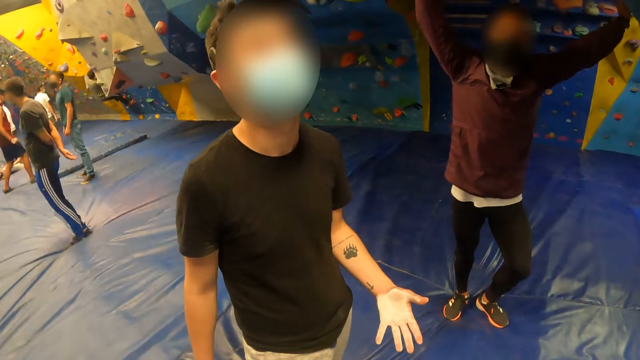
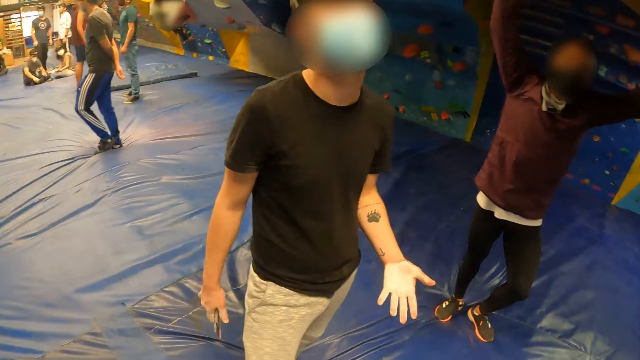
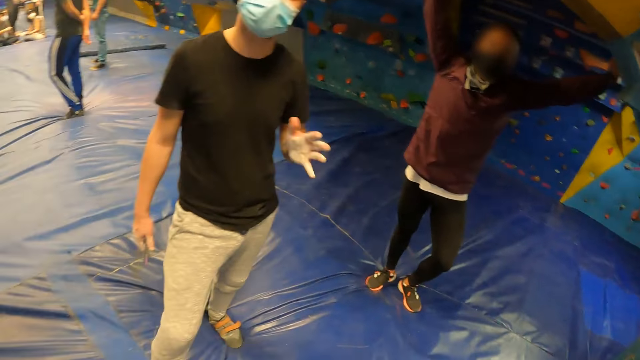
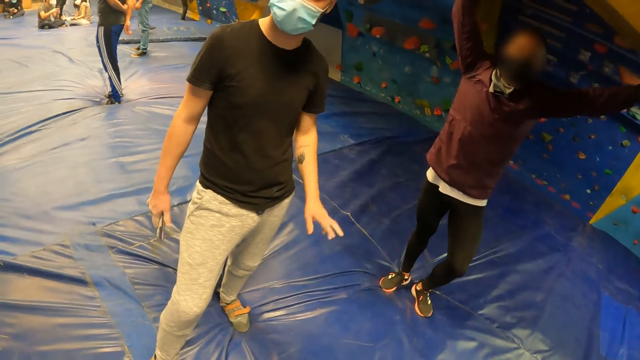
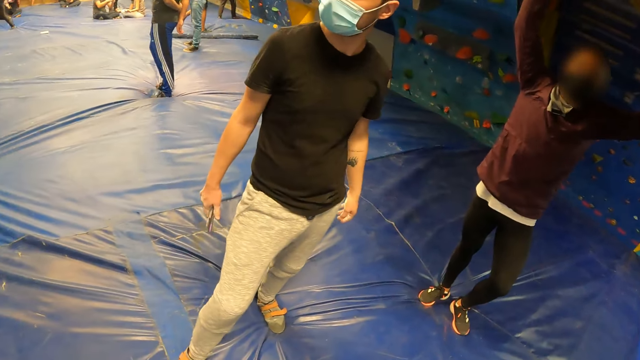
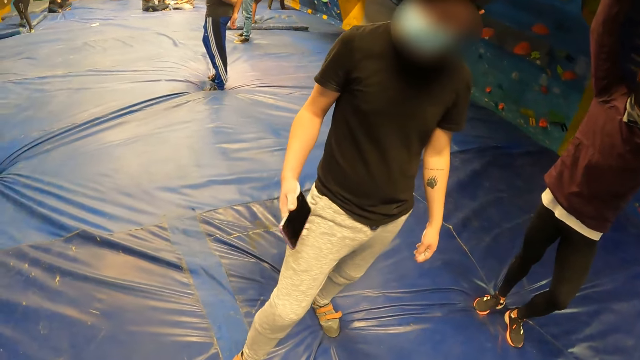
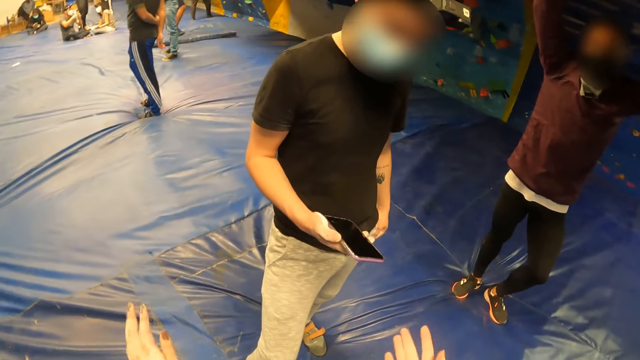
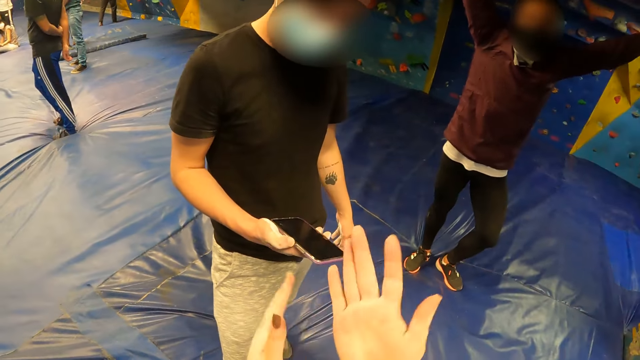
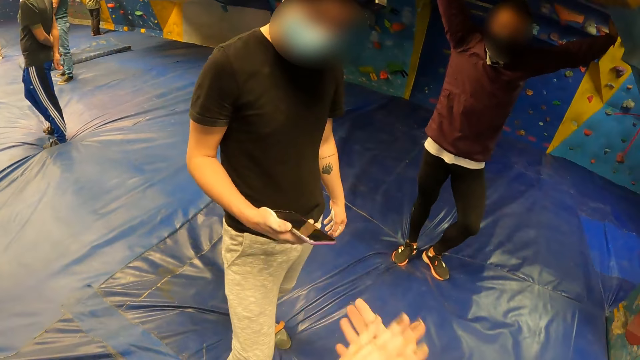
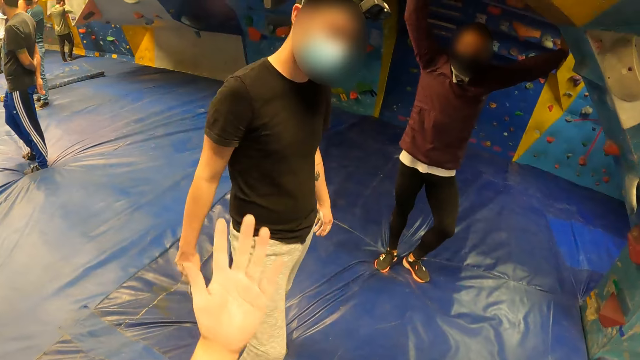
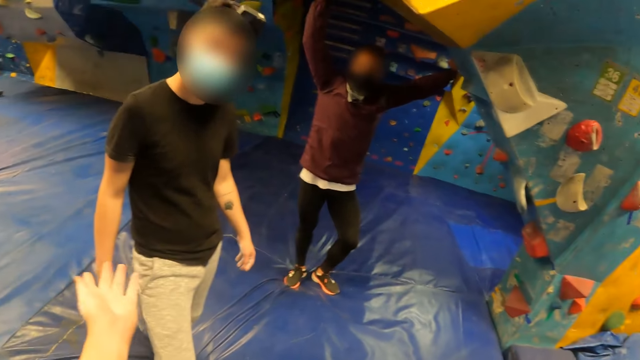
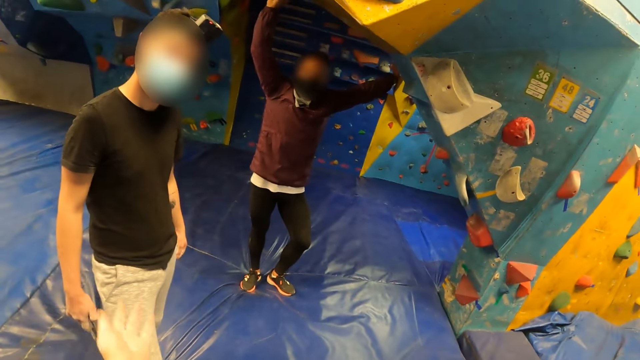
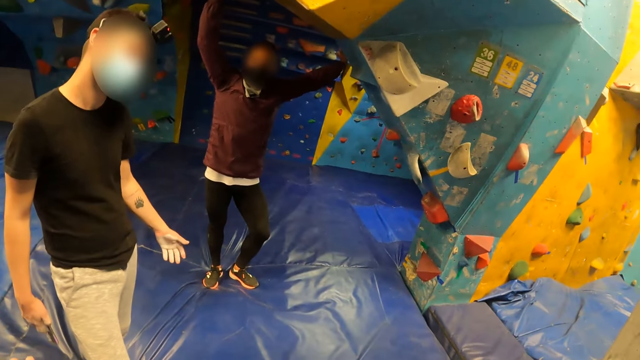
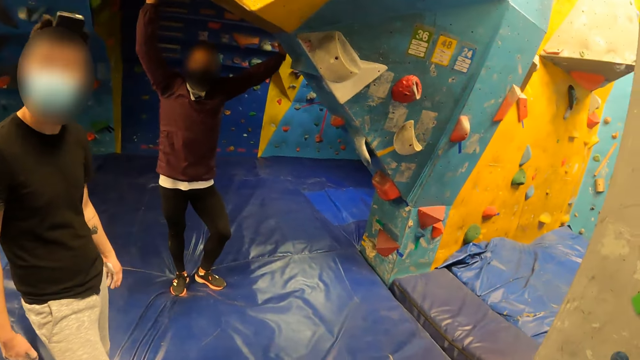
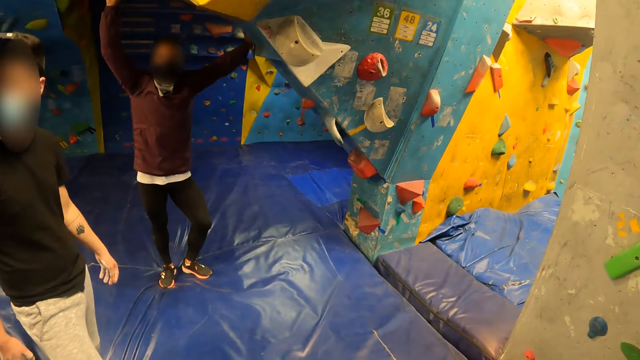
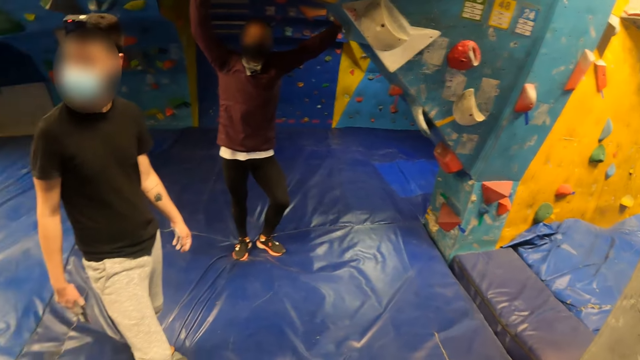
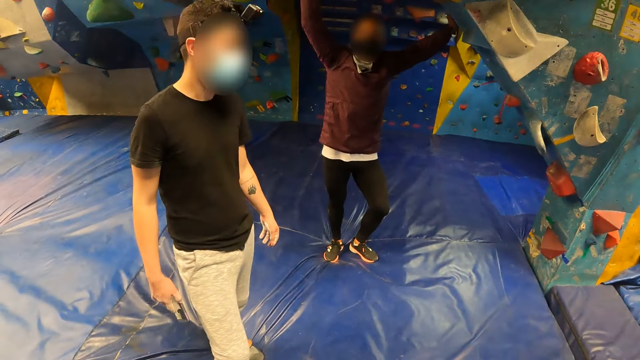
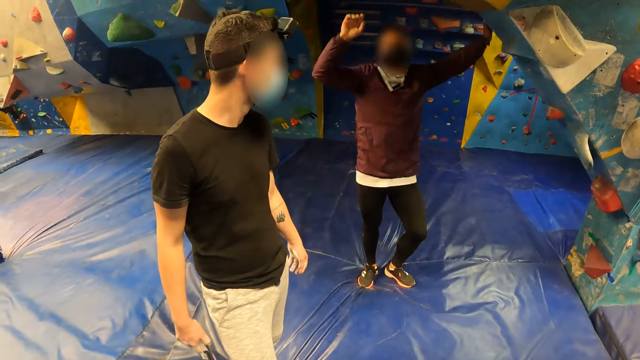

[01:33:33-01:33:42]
A man drops his hand. The camera wearer looks at her hands. She rubs her hands. The man converses with the camera wearer.

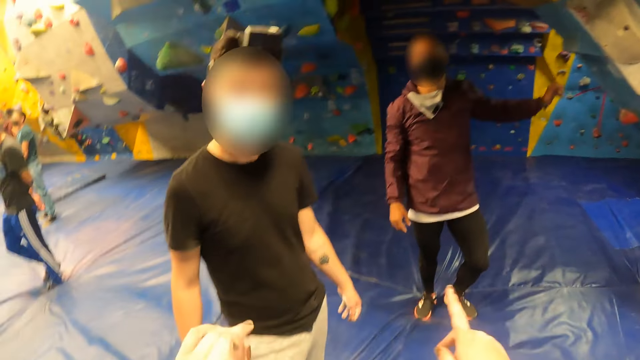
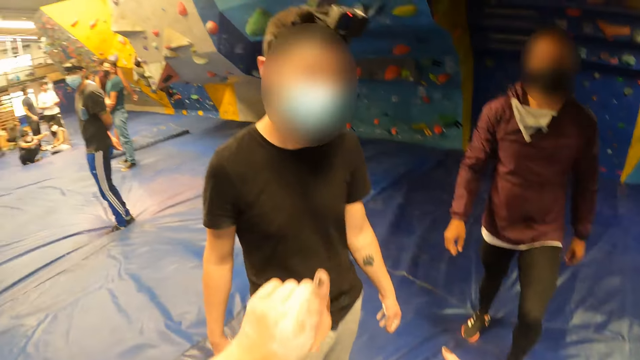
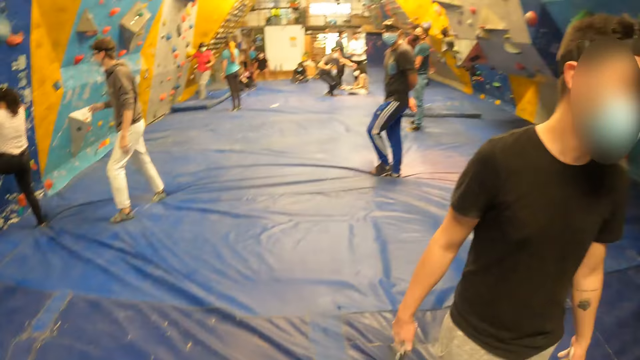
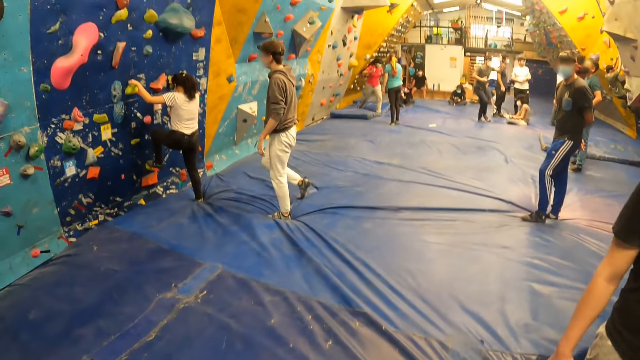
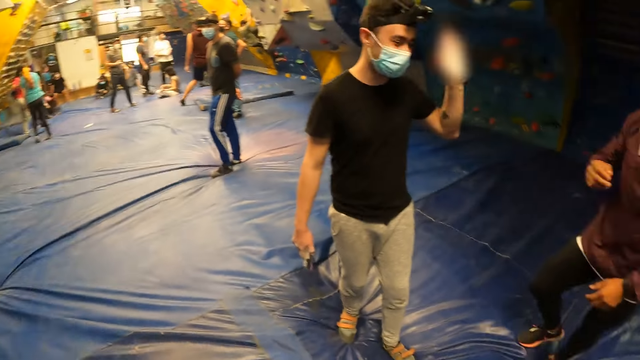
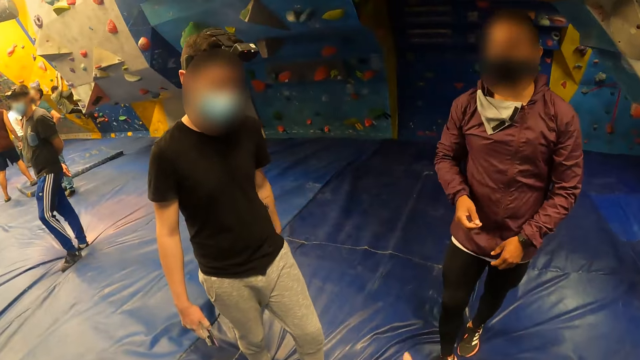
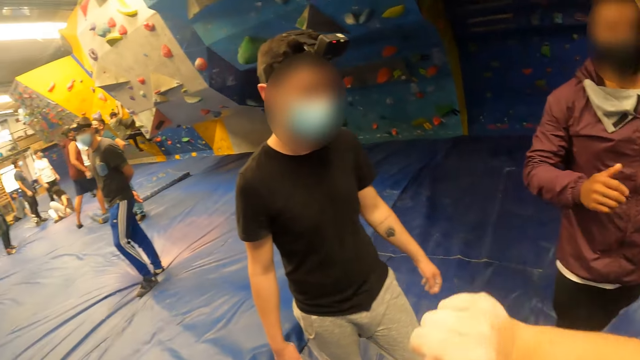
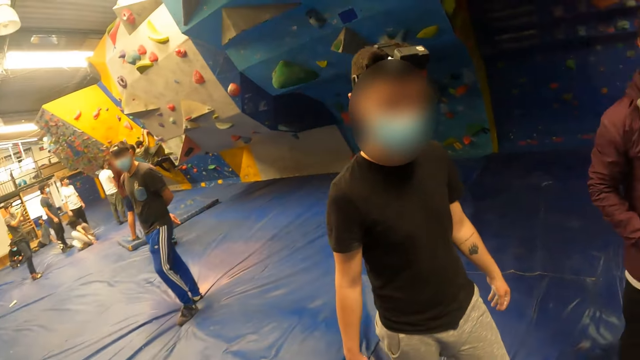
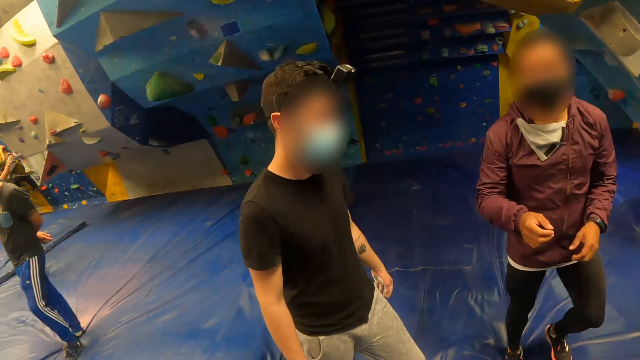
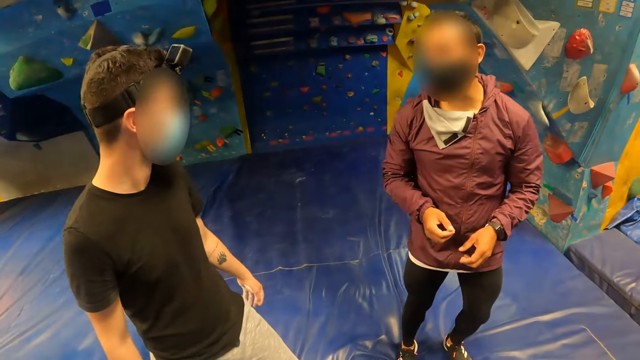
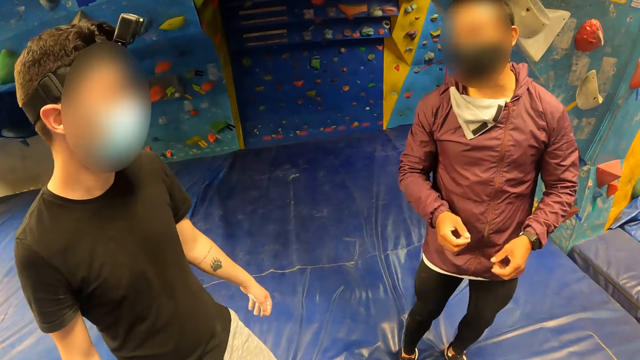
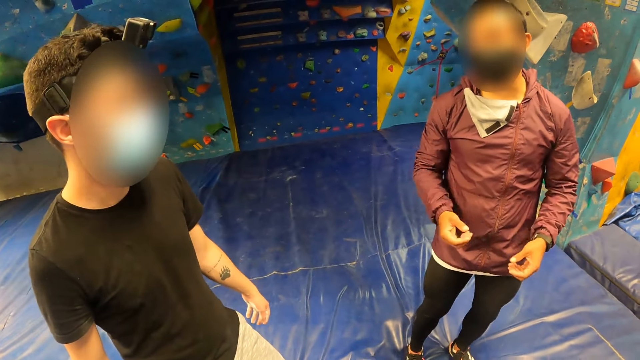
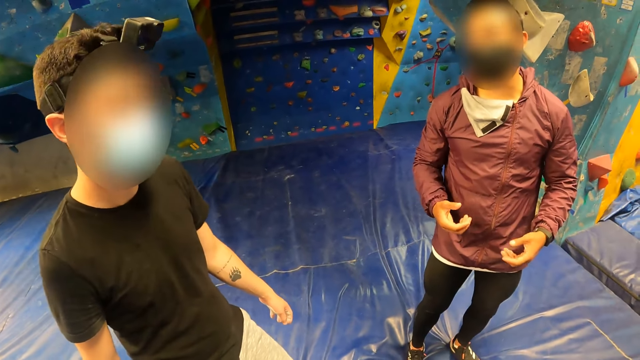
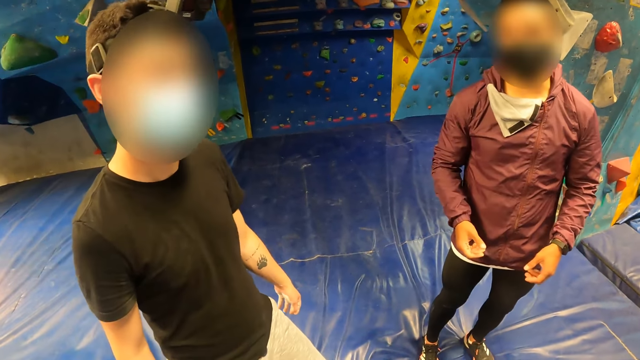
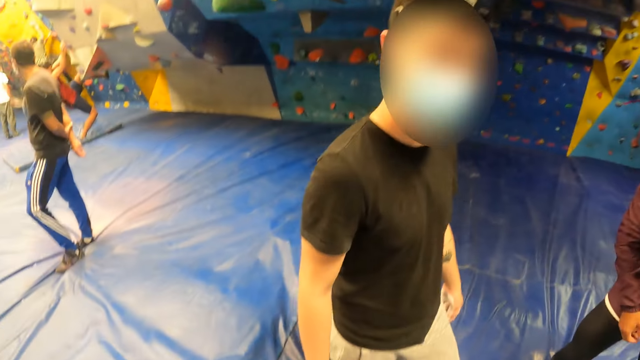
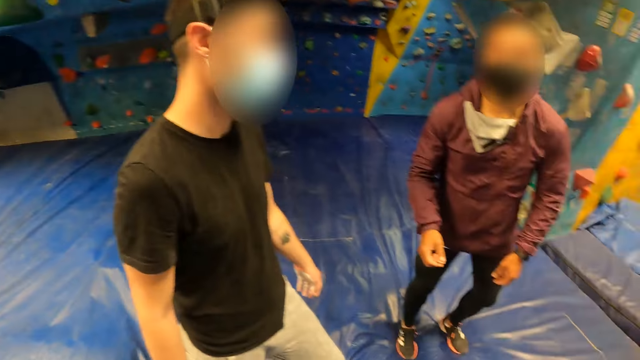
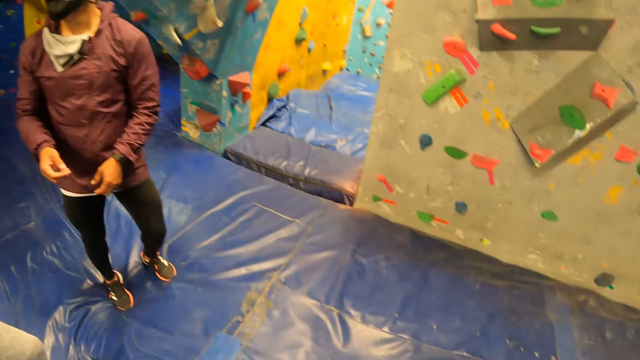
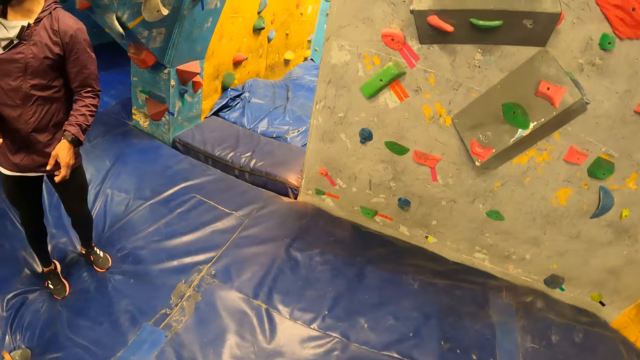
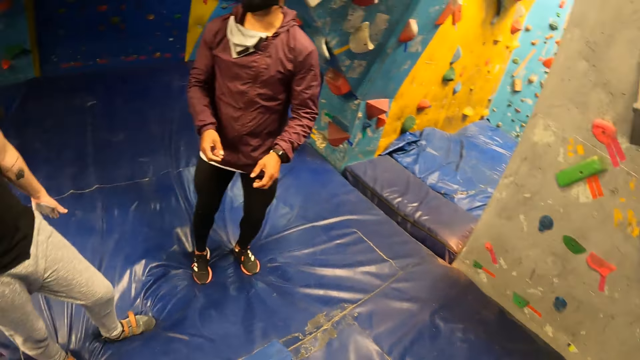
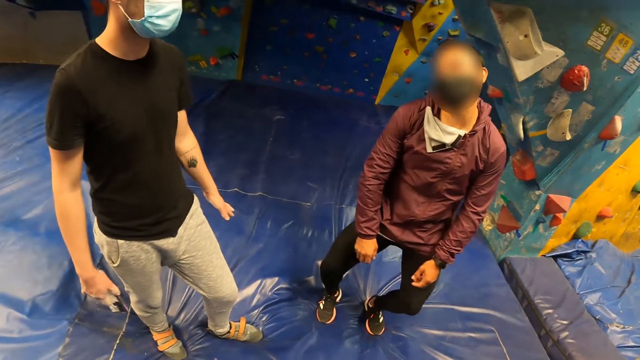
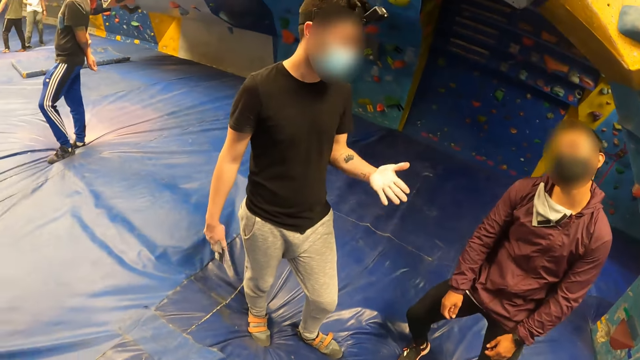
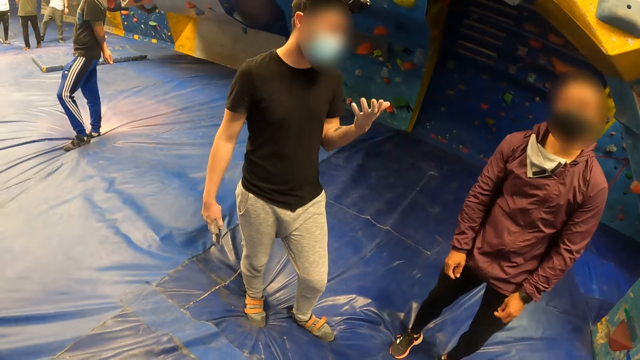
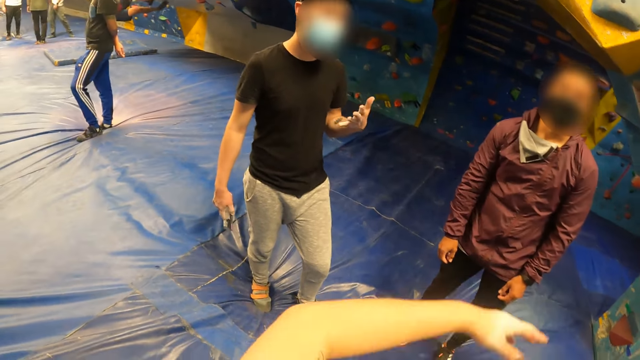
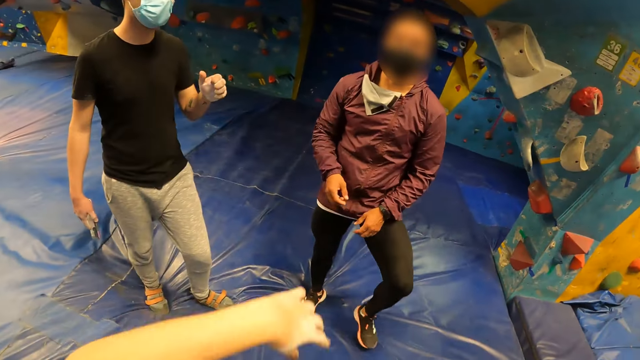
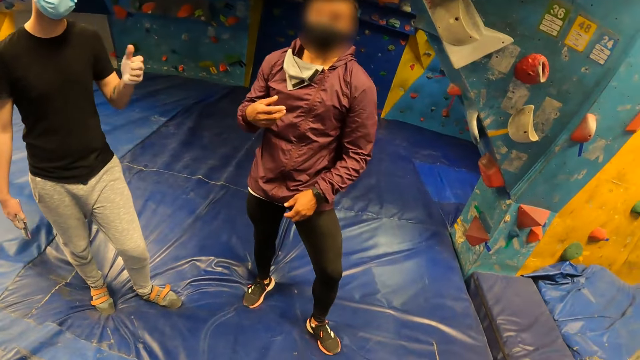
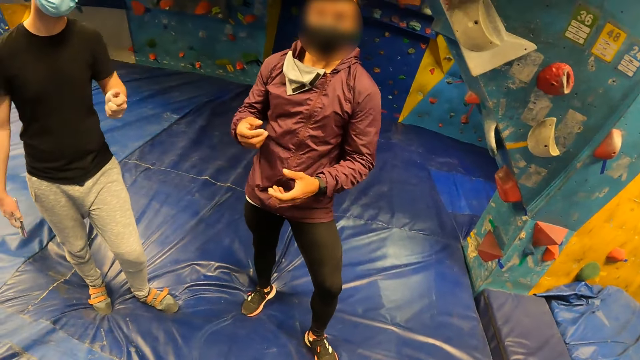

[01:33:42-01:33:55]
The camera wearer interacts with a man. He points at the man. The woman climbs the climbing wall. The camera wearer points out with his index finger. He converses with another man and the first man. The other man looks at his hands. The camera wearer raises his hands.
